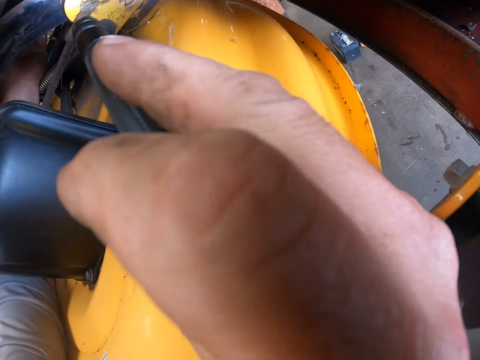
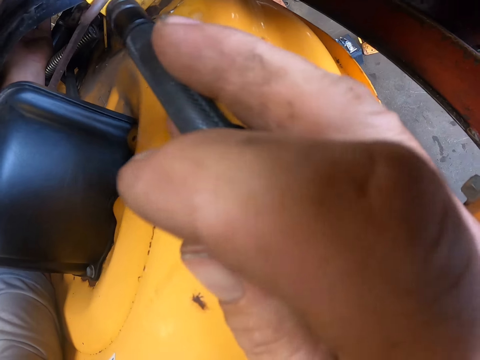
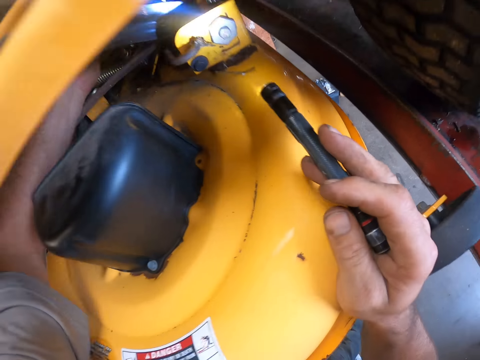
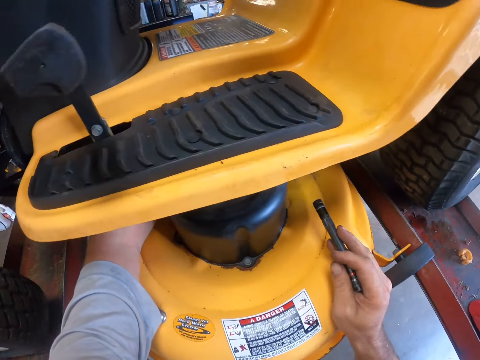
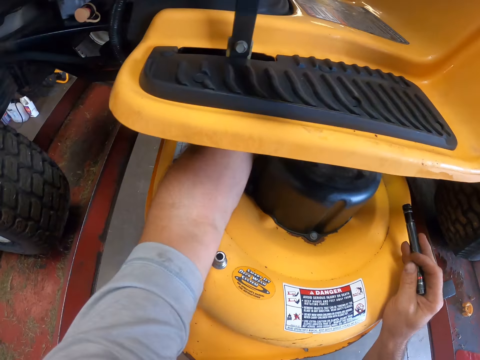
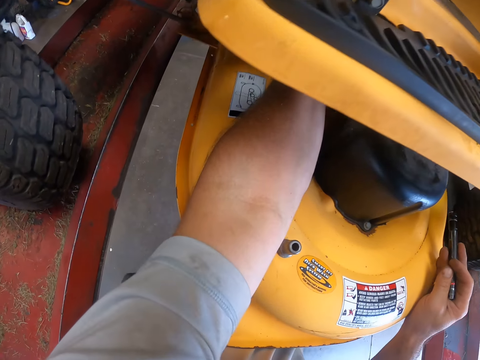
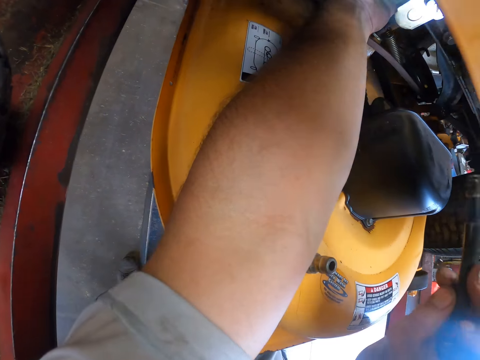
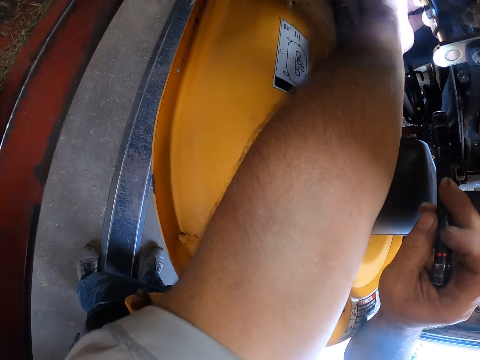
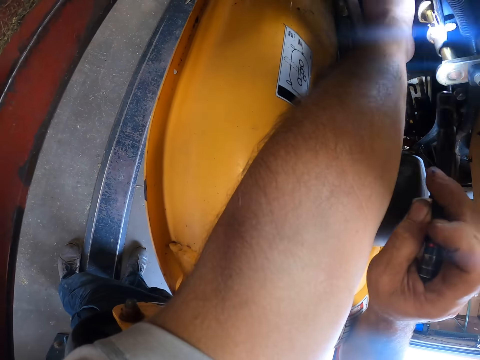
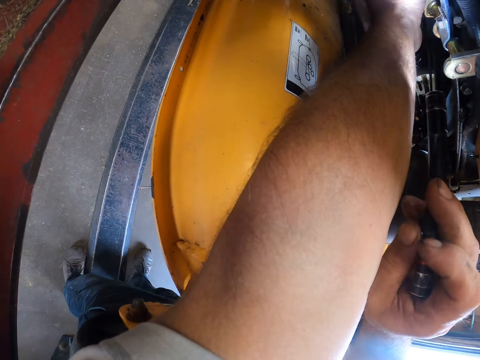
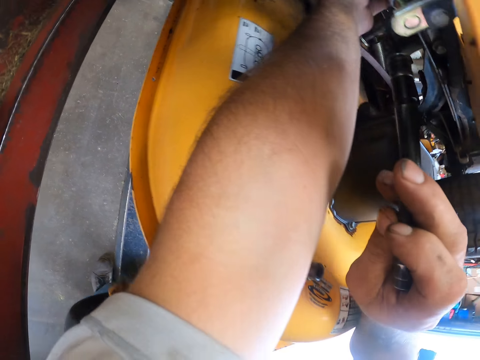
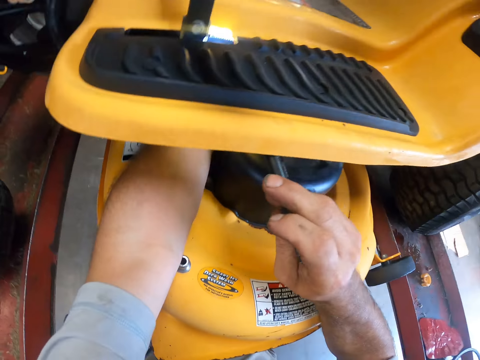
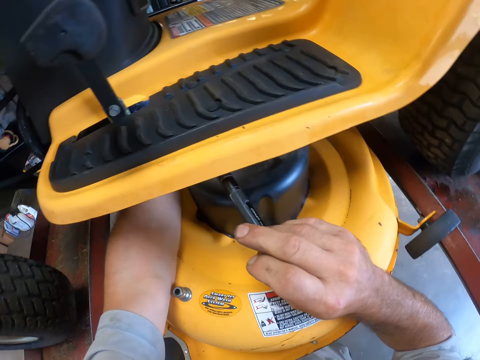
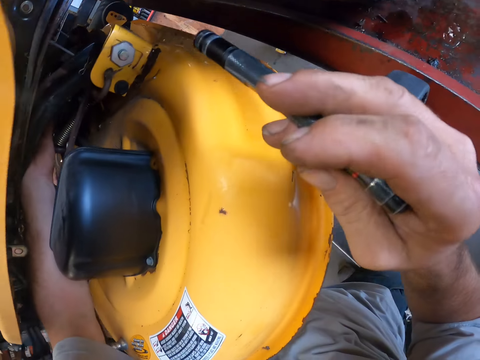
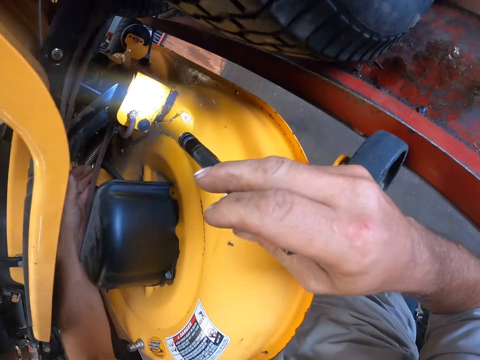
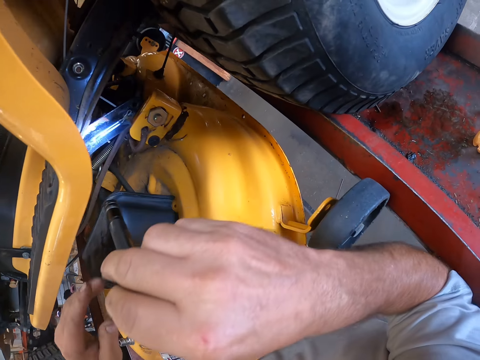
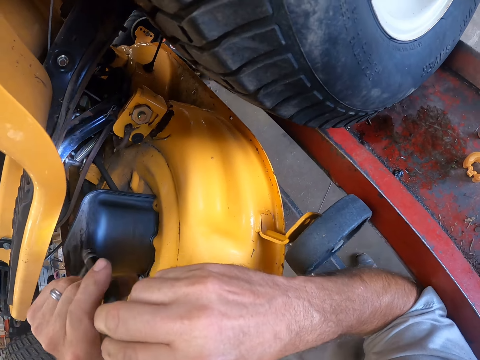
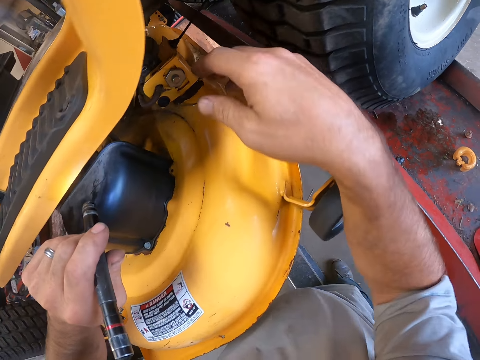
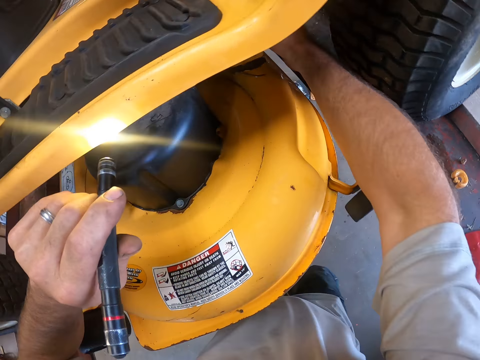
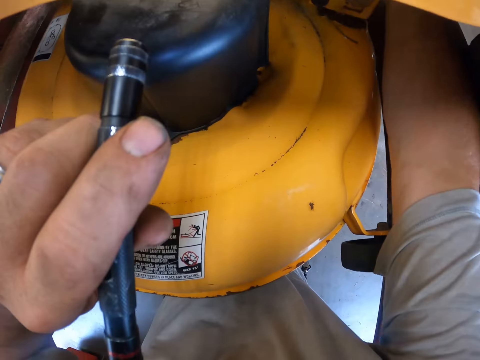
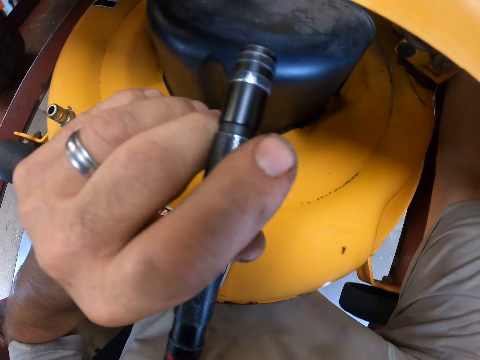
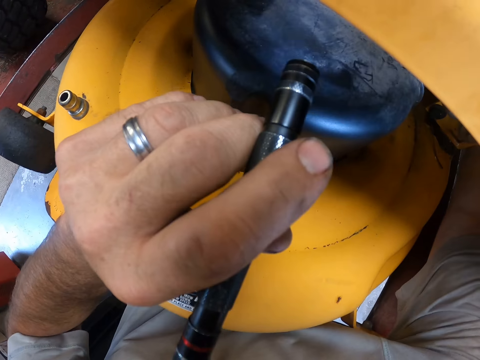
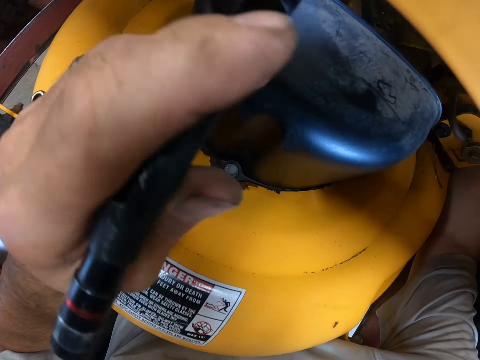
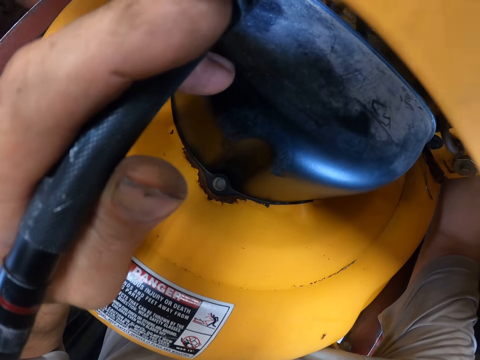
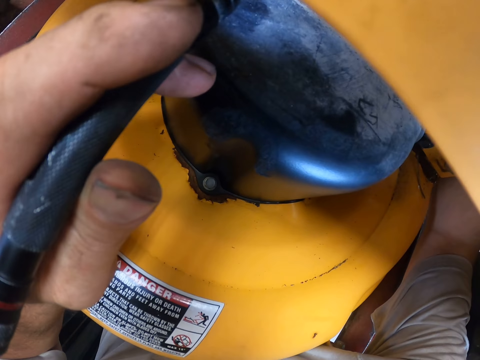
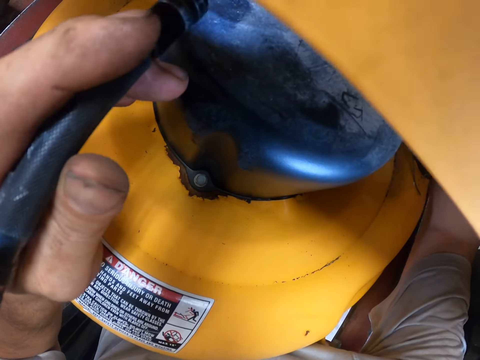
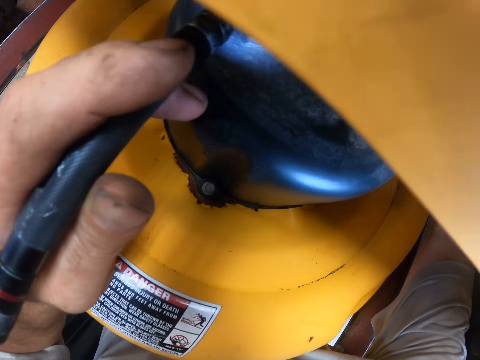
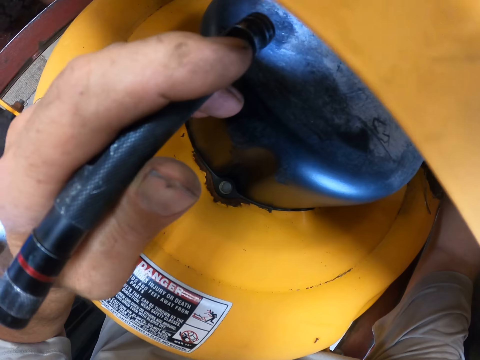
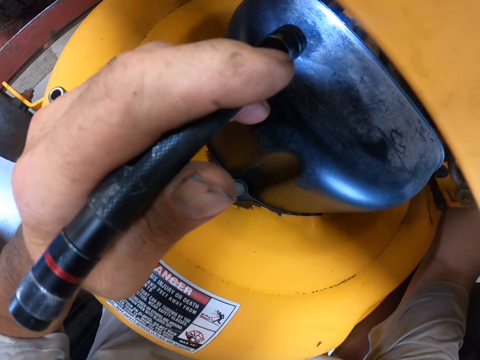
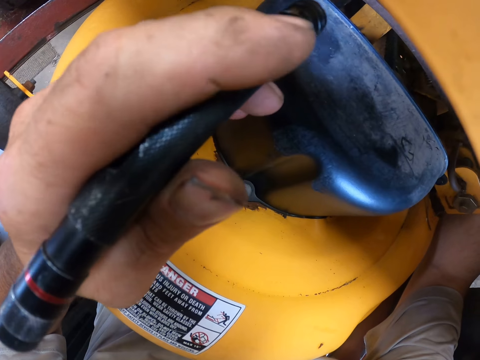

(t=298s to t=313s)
The camera wearer looks at the fuel system. He transfers the touch light from his right hand to his left hand. He checks the lawnmower with his right hand and the touch light. He holds the fuel system.

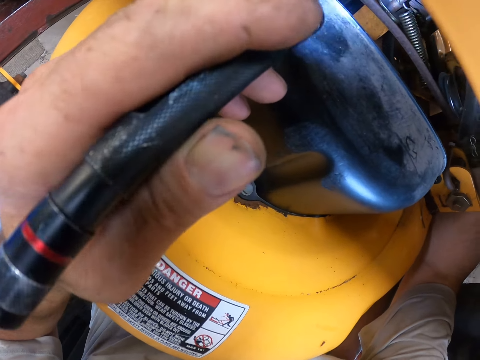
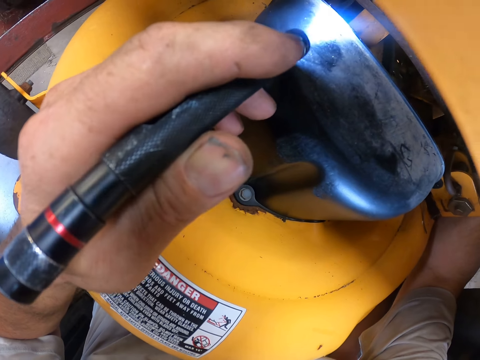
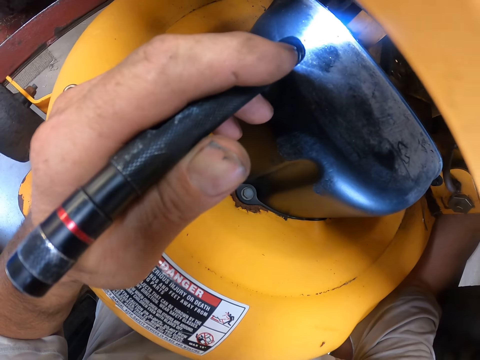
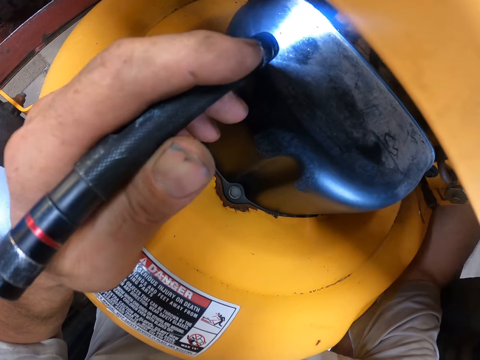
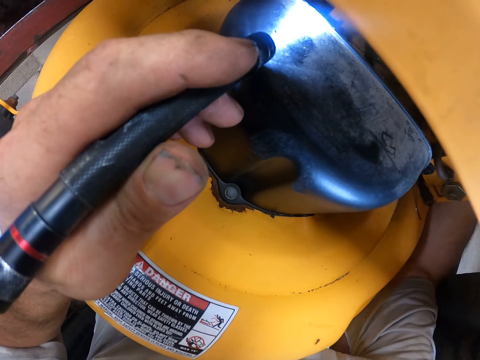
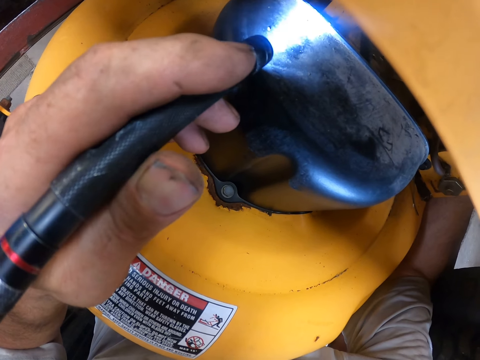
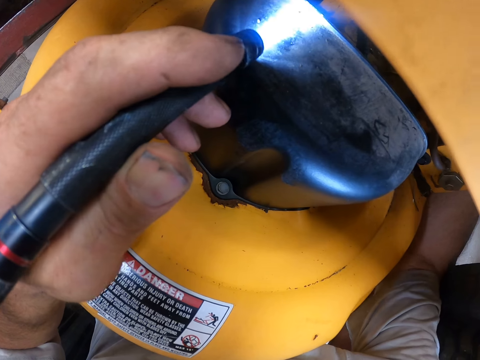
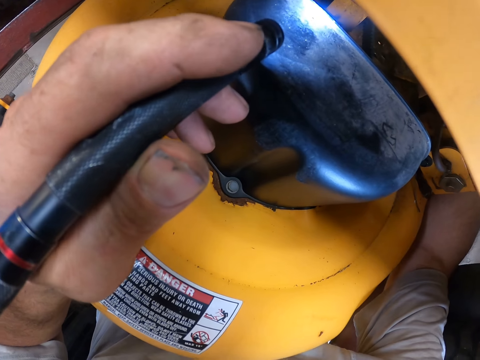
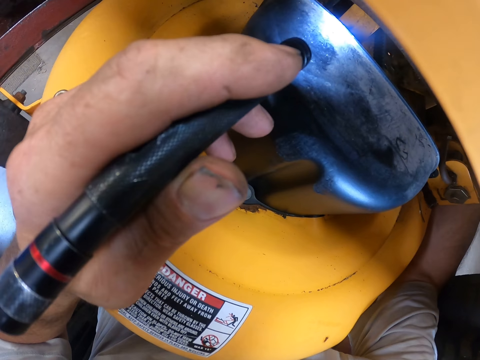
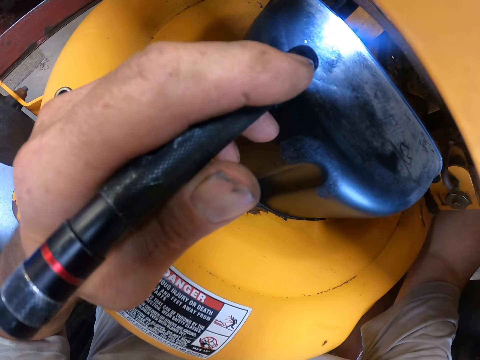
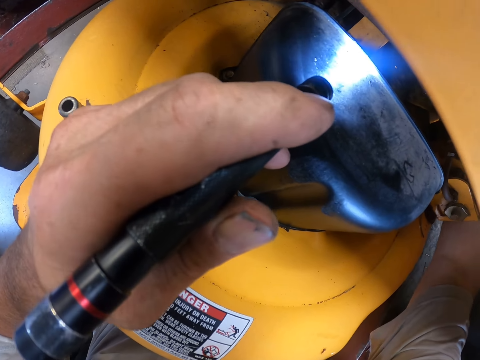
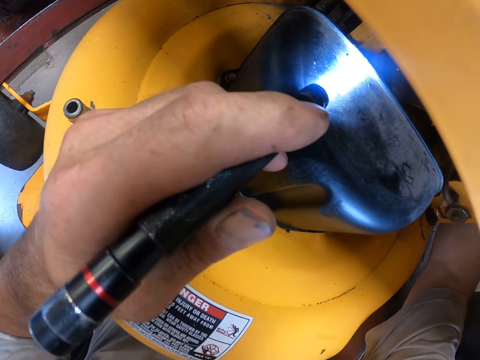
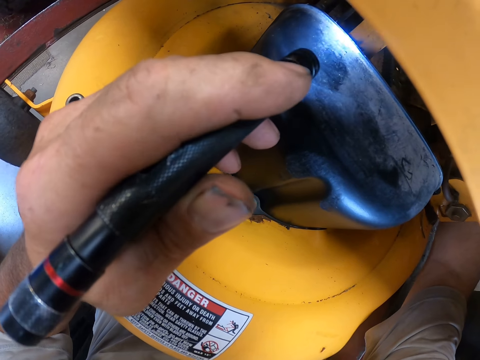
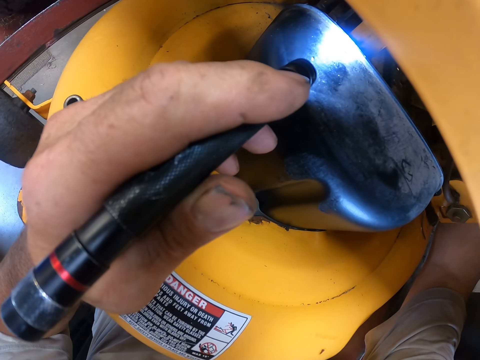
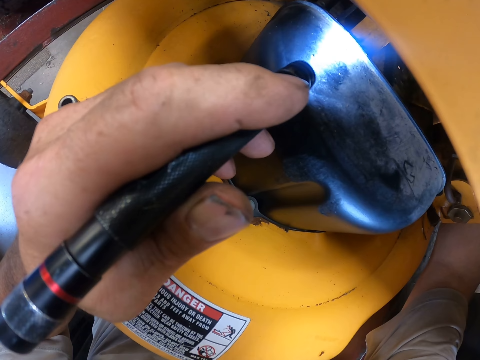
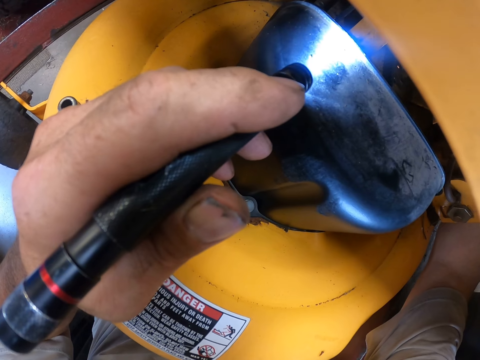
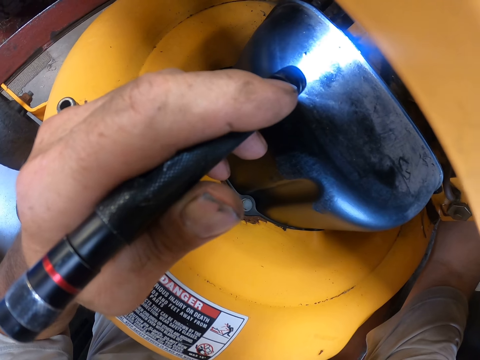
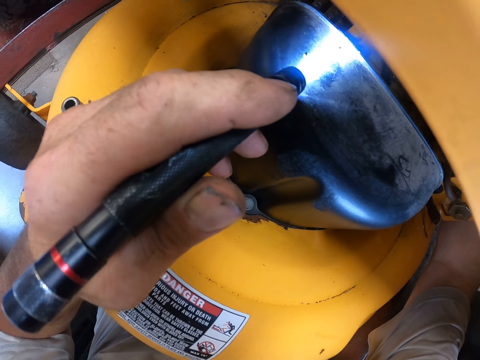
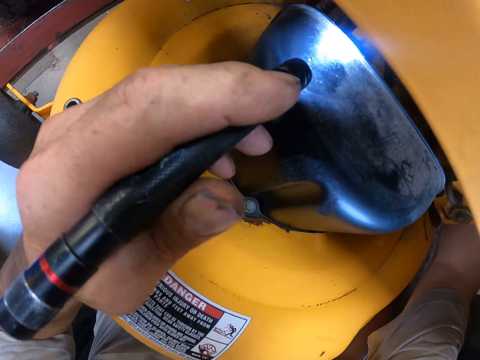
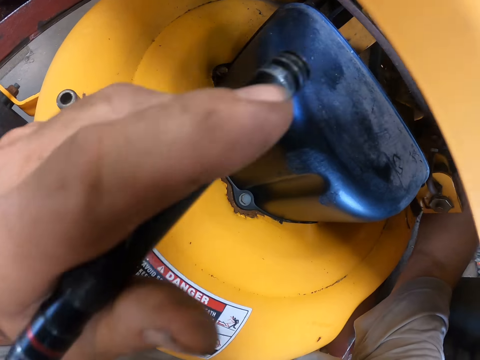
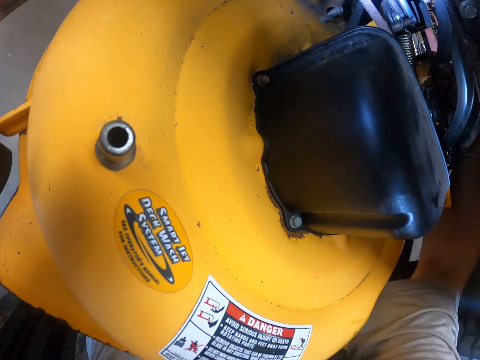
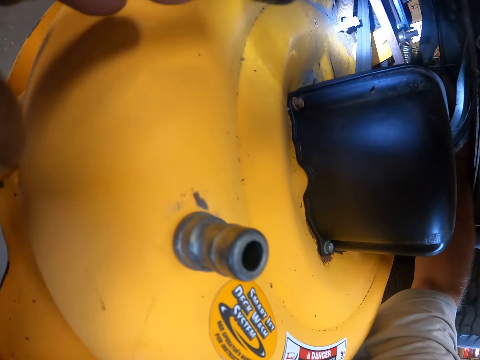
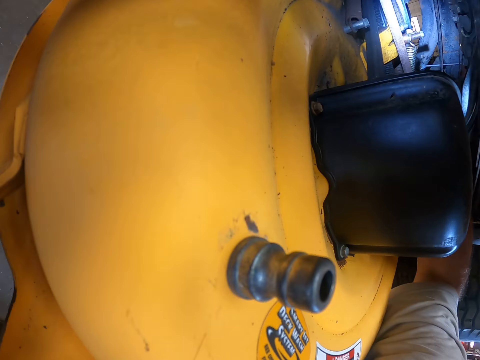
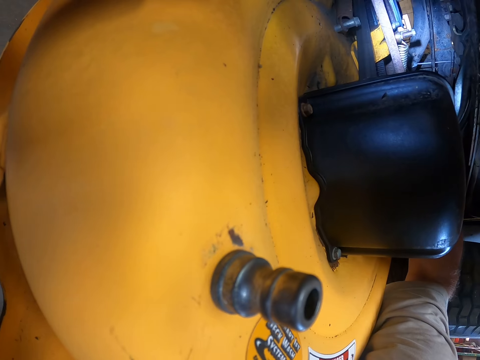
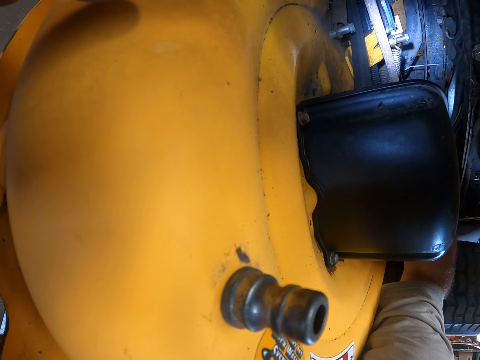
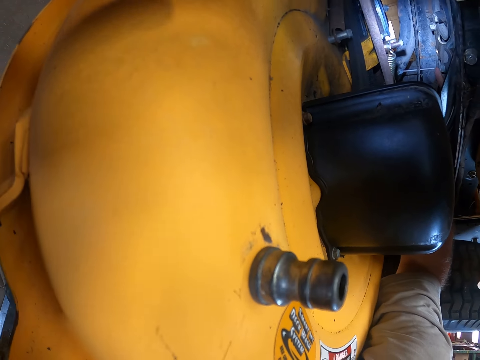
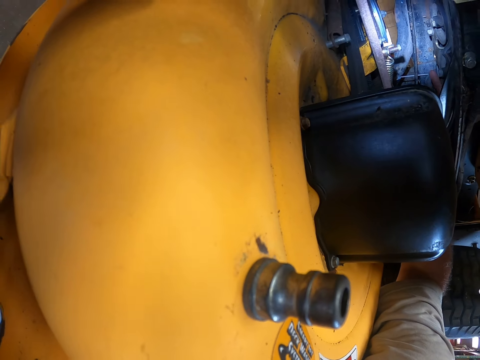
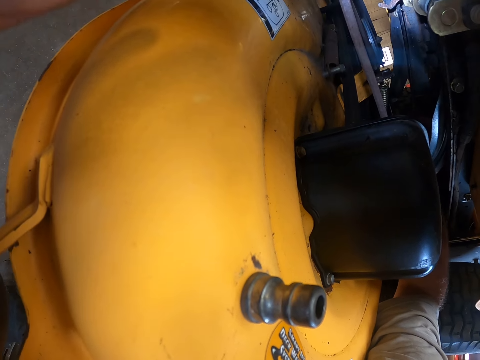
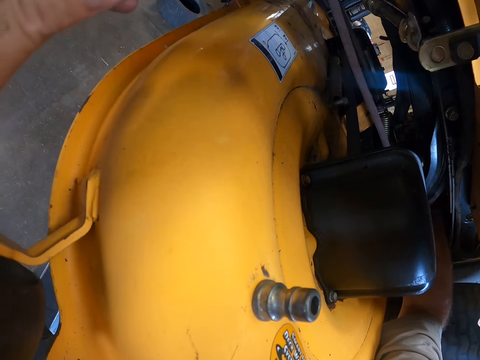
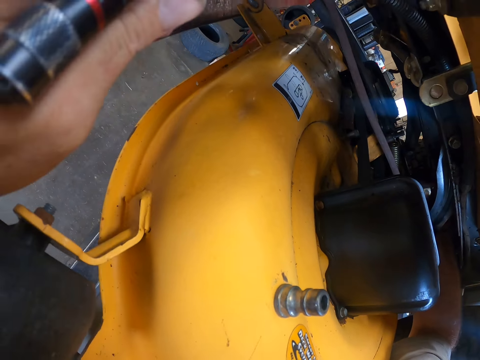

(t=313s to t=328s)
The camera wearer lights the fuel system with a torch.
